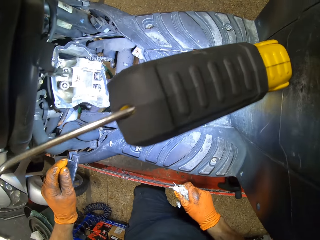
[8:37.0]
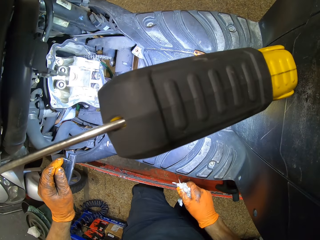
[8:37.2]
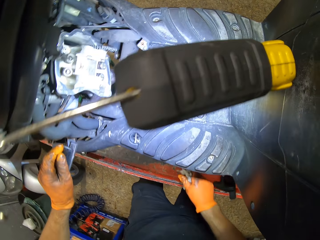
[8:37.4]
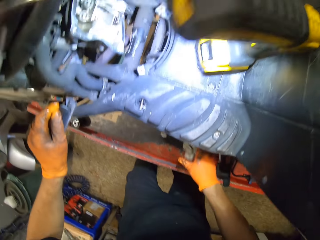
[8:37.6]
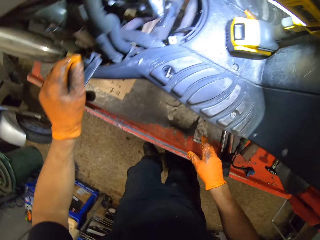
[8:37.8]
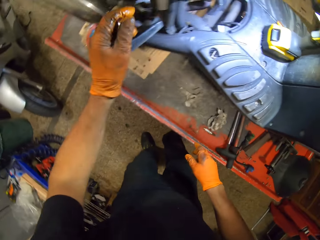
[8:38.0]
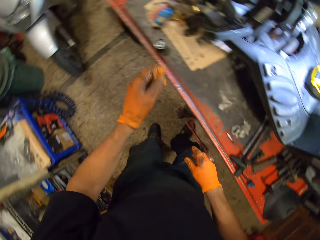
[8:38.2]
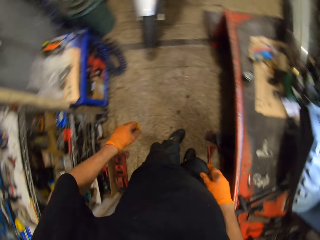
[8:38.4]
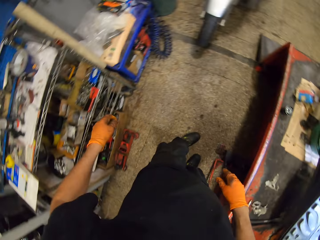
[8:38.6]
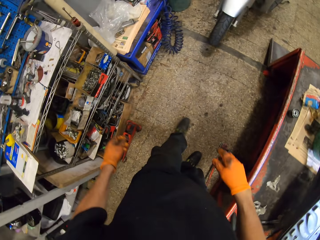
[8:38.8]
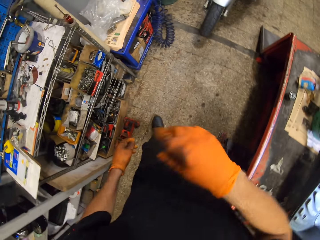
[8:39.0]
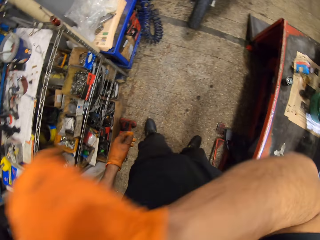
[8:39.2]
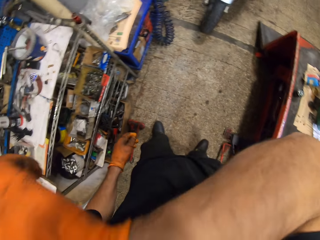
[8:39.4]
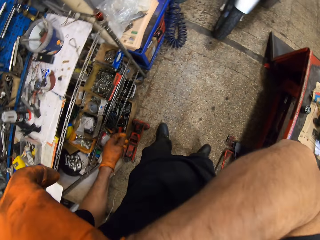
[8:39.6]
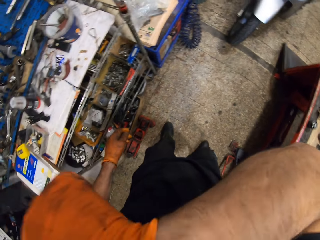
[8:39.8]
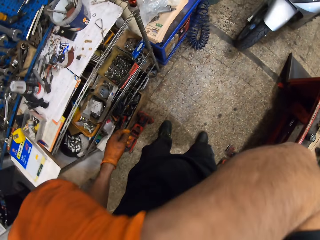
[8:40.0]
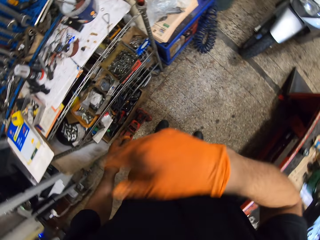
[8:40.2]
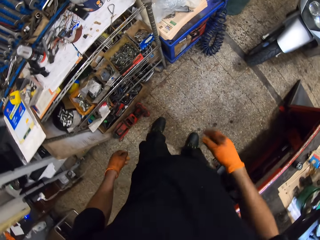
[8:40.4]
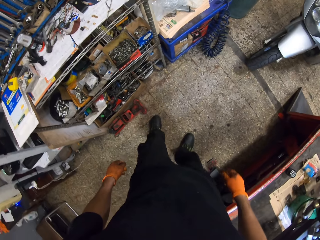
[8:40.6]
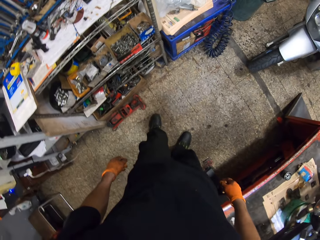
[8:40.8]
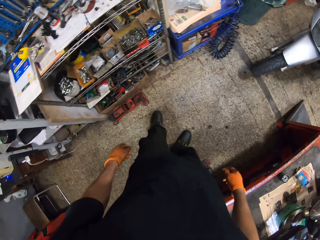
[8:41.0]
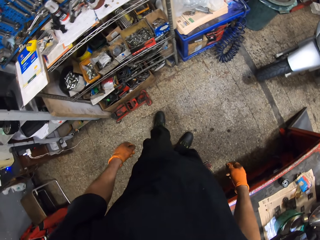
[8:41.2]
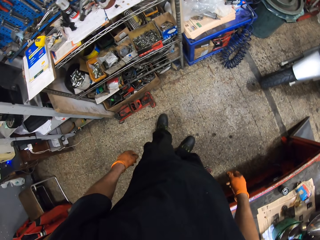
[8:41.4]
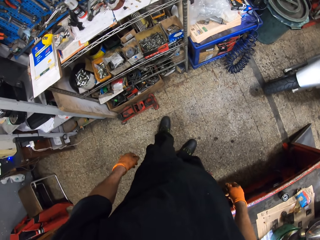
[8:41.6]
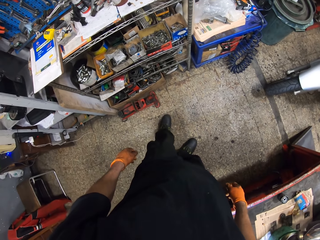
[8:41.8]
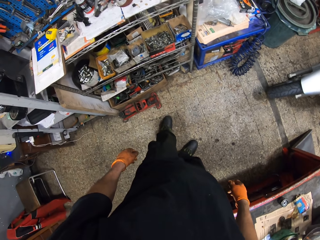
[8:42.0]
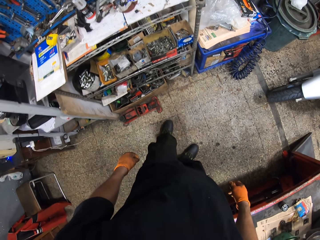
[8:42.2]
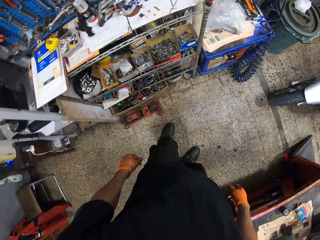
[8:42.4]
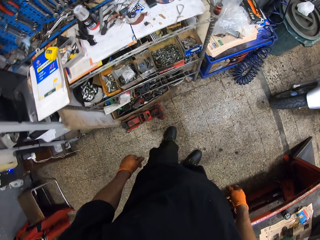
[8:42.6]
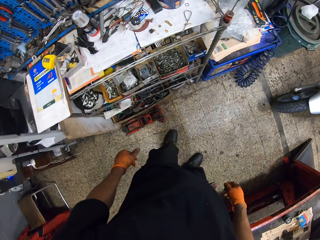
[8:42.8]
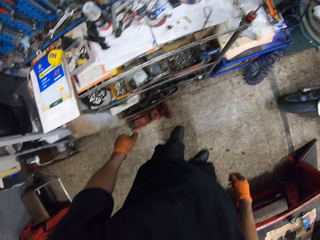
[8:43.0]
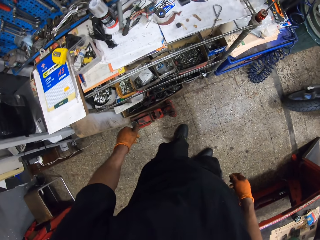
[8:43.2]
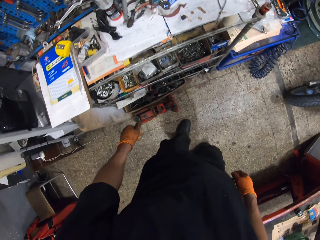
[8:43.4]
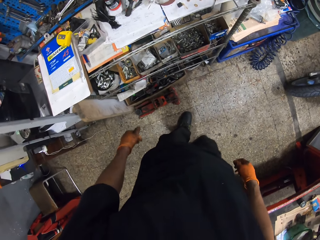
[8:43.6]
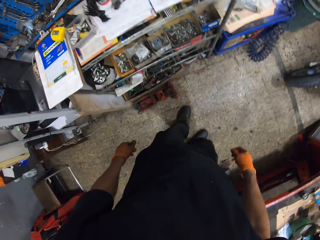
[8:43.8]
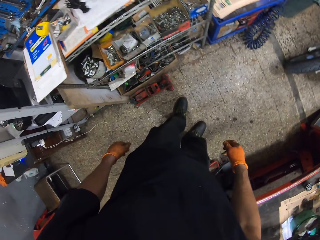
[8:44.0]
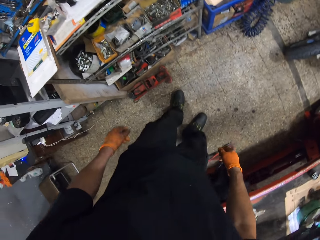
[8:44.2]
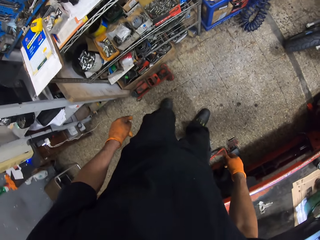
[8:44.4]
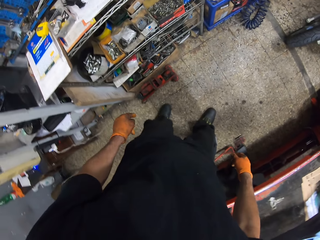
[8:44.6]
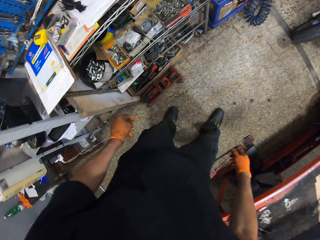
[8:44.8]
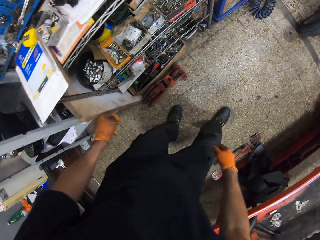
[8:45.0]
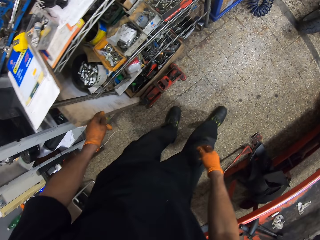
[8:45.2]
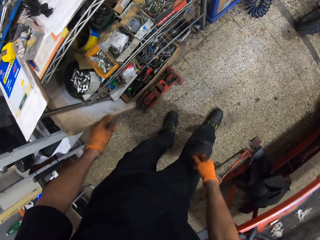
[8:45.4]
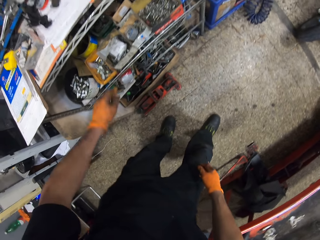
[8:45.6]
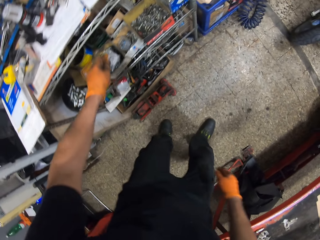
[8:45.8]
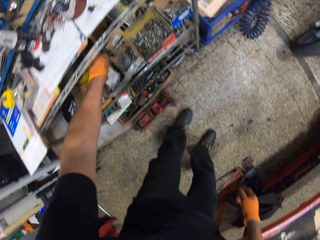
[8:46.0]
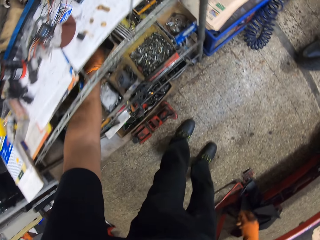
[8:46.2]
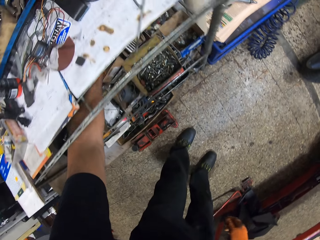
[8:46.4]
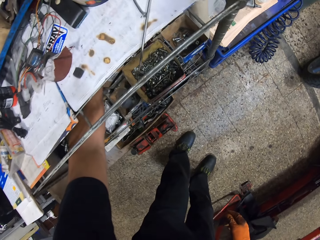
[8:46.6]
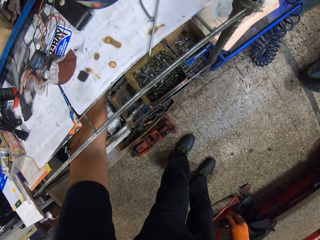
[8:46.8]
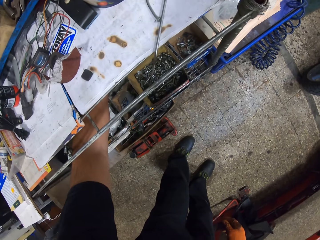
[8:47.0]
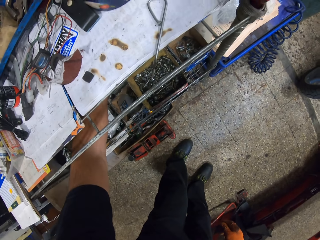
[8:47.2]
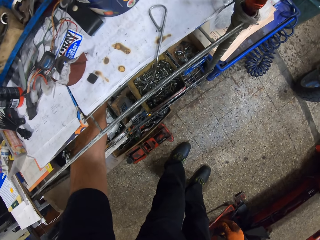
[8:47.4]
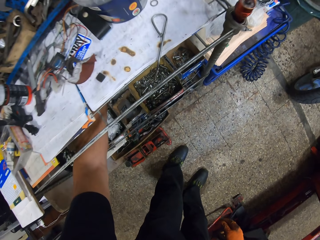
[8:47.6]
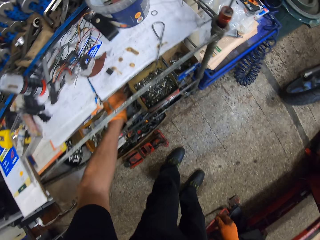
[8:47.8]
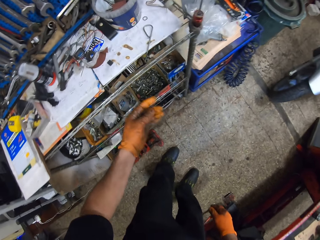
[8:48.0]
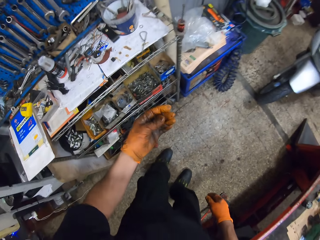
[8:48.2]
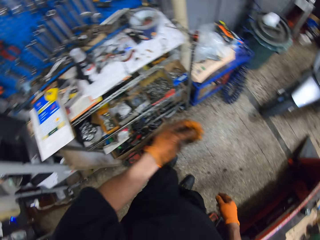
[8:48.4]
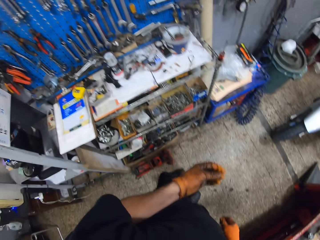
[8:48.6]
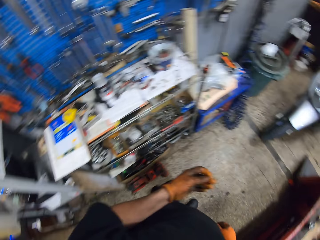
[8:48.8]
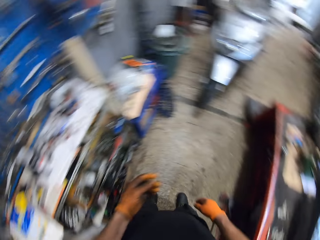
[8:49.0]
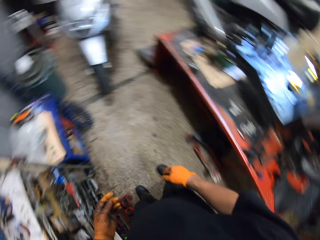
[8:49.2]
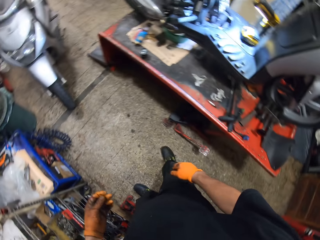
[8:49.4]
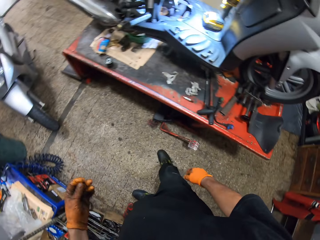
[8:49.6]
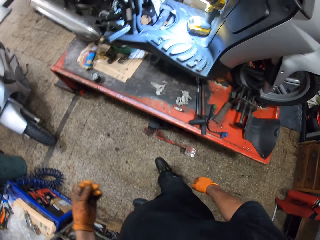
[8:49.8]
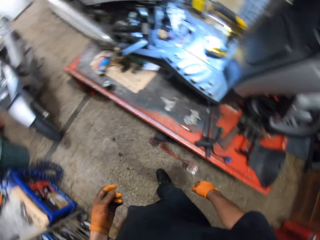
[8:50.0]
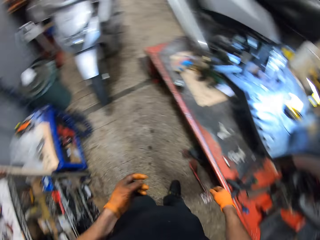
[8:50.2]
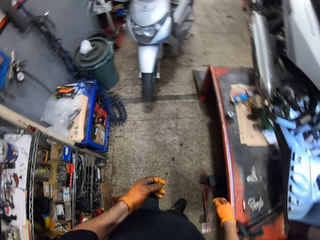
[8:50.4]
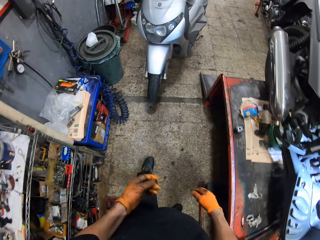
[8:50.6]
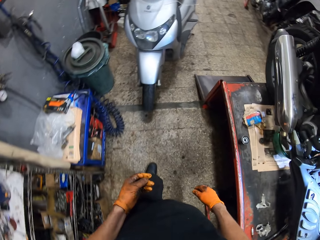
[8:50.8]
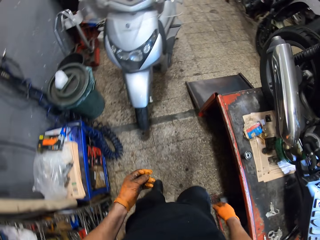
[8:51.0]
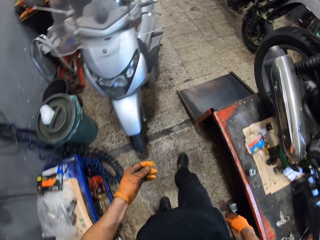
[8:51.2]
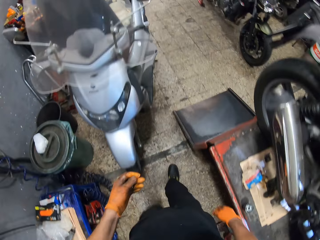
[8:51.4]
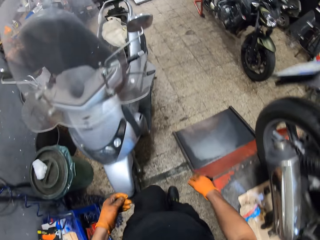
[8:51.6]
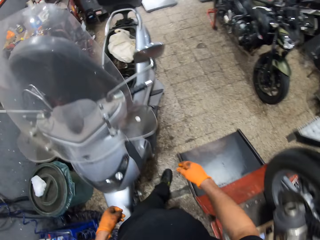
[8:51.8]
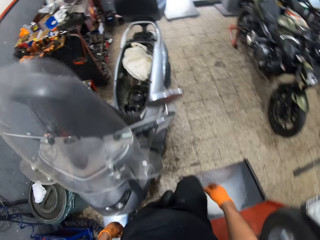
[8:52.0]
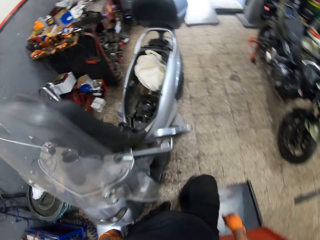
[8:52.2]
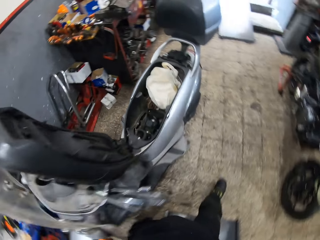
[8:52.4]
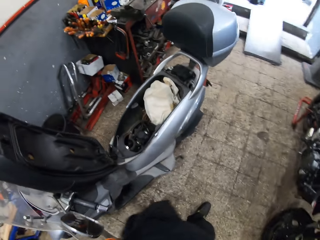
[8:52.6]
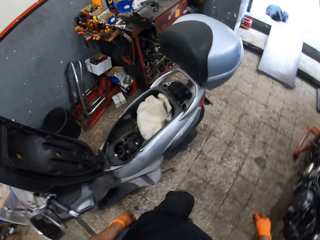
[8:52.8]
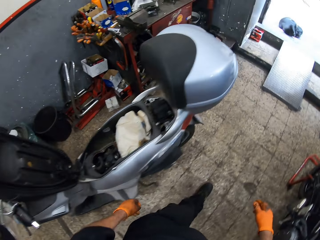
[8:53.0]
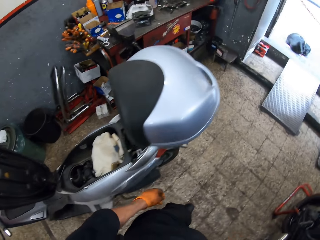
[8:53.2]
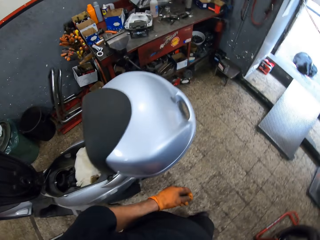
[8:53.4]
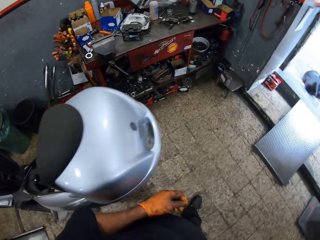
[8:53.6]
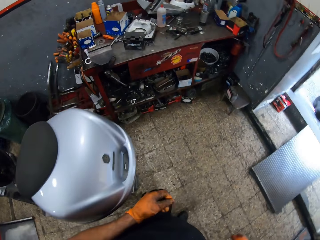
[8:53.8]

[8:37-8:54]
The camera wearer holds the tissue in his gloved right hand. He rests his gloved left hand on a motorcycle foot peg. He drops the tissue in his gloved right hand on the work table. He stares at the engine. He touches his face with his gloved right hand. He wipes the face. He stares at the shelf. He picks a screw or nut from a box at a shelf with his gloved left hand. He walks around the room.

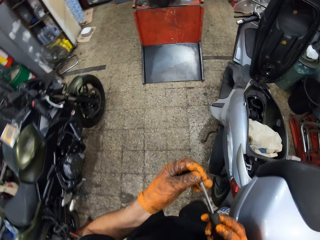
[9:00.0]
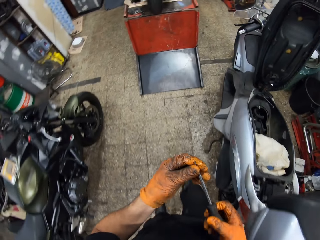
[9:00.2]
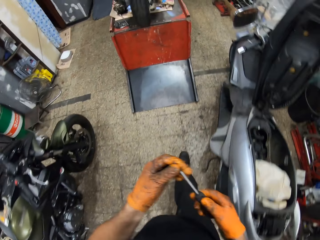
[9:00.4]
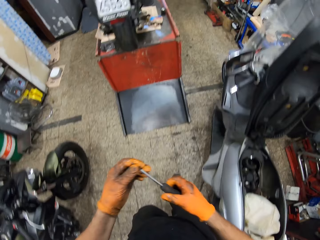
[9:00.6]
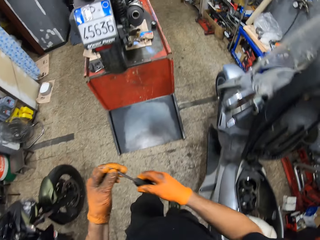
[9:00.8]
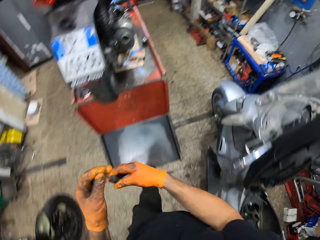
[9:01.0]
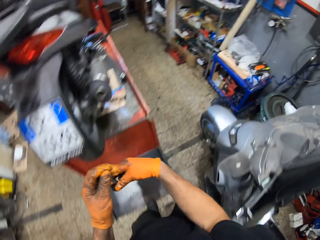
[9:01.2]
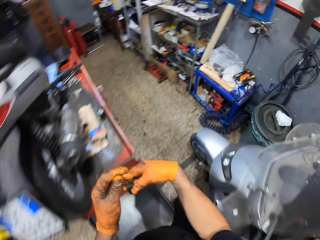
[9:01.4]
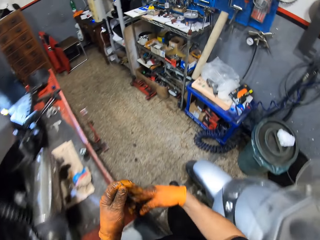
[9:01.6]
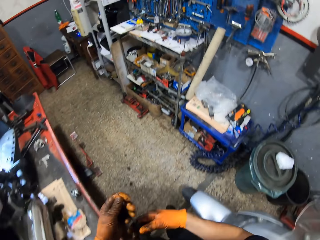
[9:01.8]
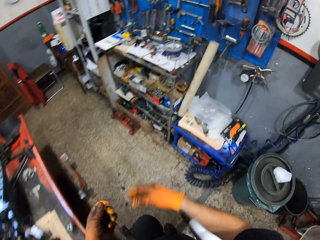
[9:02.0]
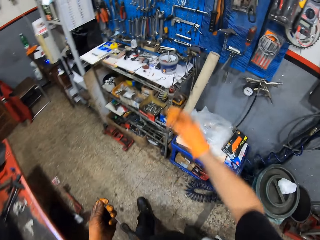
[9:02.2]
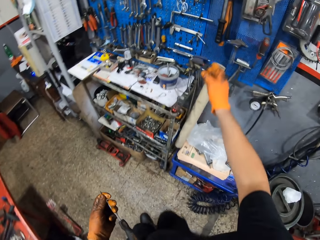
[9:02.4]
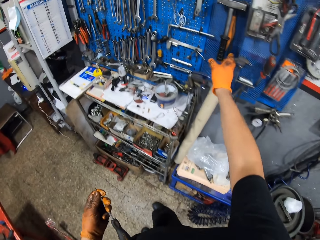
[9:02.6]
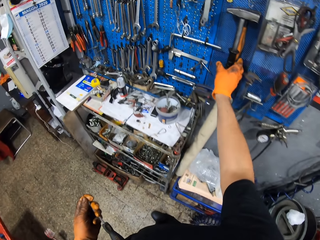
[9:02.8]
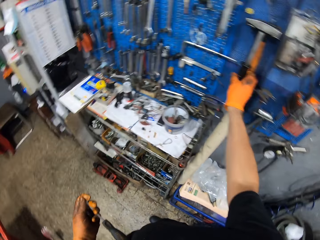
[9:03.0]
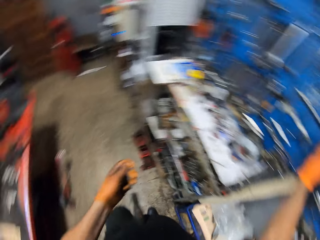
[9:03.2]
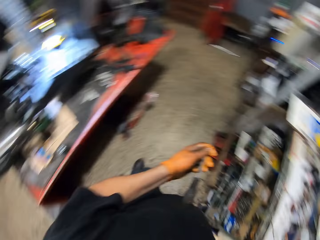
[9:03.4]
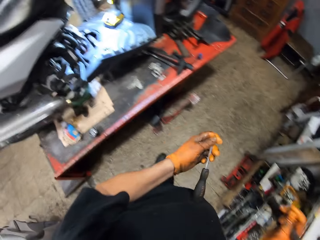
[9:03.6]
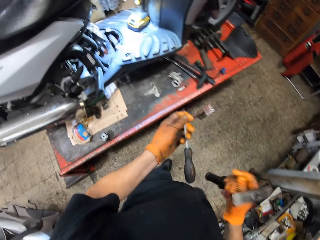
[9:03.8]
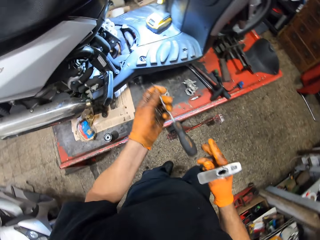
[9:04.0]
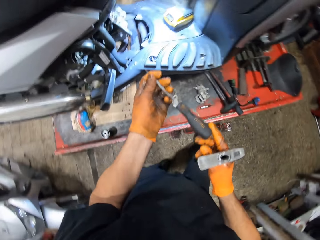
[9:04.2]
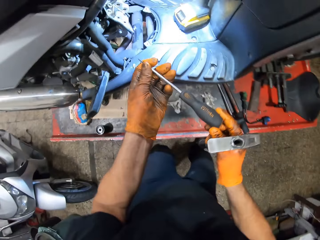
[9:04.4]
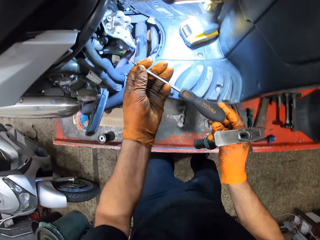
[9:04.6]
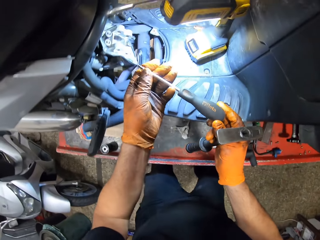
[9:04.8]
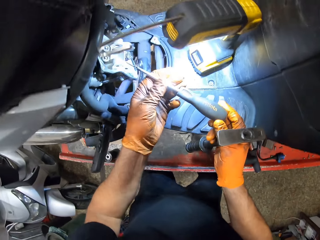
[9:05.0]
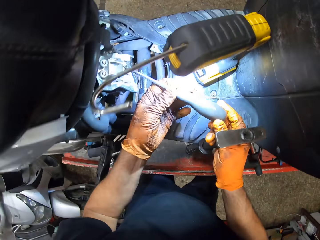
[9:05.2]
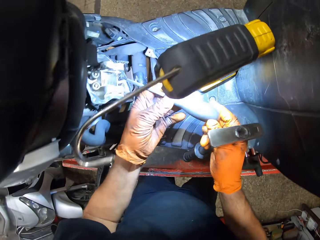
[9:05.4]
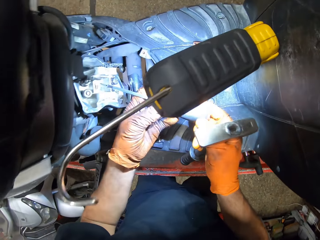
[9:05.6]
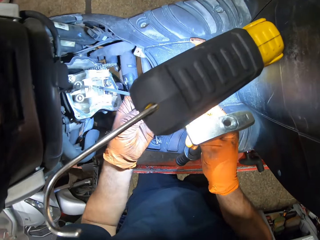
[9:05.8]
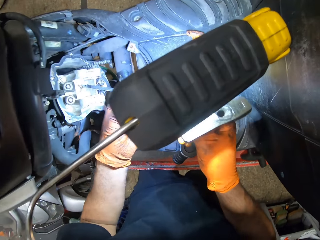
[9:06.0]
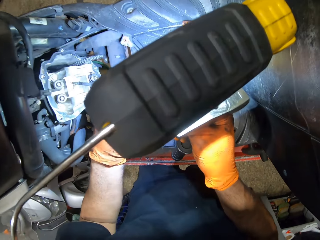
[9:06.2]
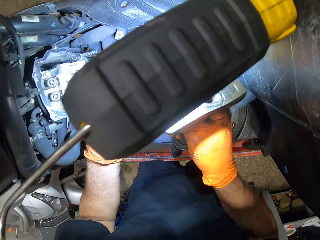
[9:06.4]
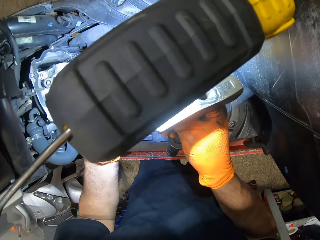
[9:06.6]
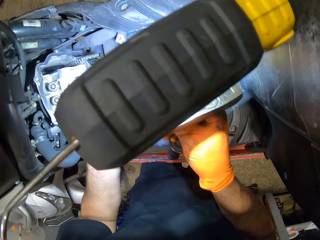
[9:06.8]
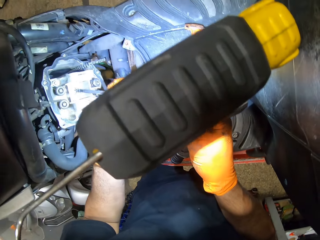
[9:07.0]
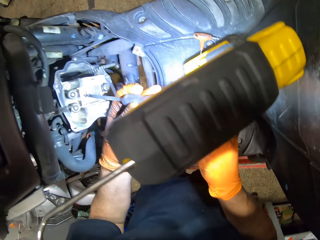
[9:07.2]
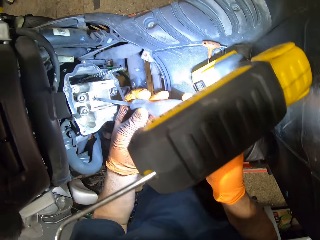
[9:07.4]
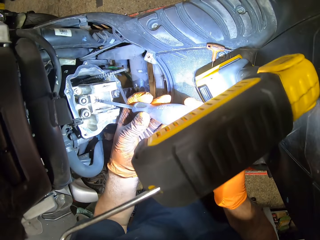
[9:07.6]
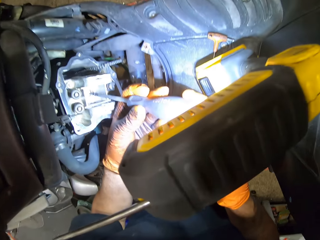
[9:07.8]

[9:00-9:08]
The camera wearer walks around the room. He picks up a hammer hung on a tool board with his gloved right hand. He holds the screwdriver in both gloved hands. He fixes the screwdriver on the engine. He hits the screwdriver in his gloved left hand into the motorcycle engine block with the hammer in his gloved right hand.
